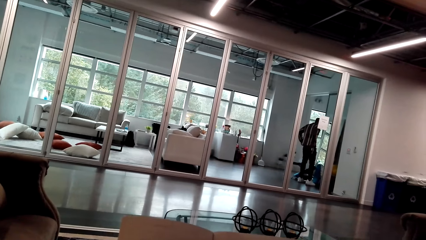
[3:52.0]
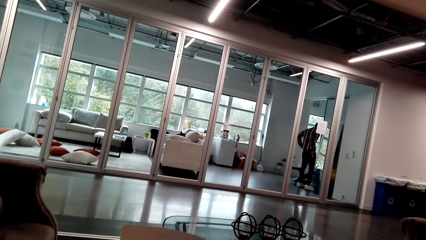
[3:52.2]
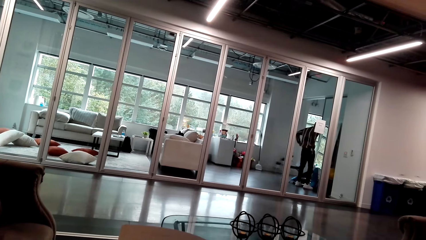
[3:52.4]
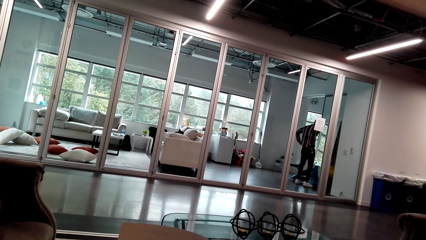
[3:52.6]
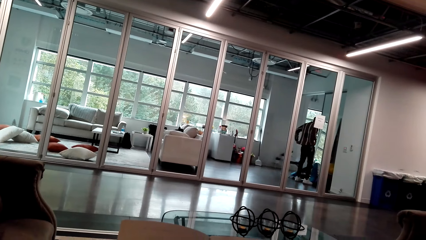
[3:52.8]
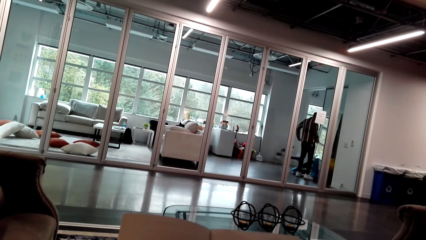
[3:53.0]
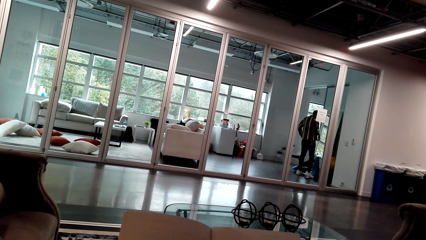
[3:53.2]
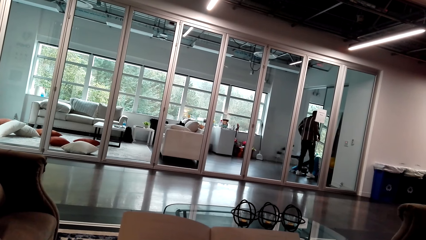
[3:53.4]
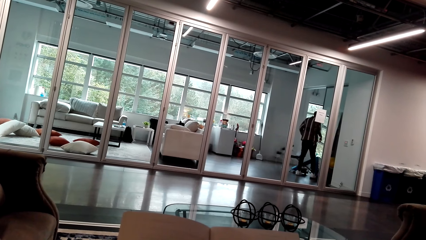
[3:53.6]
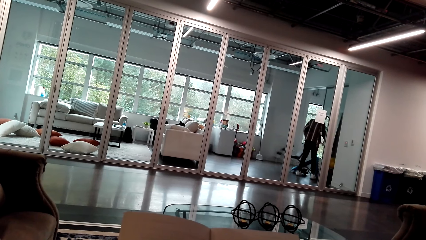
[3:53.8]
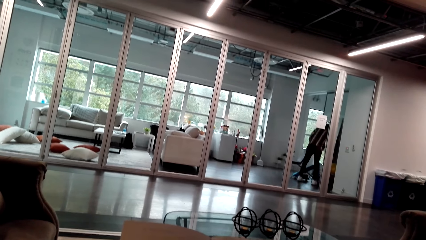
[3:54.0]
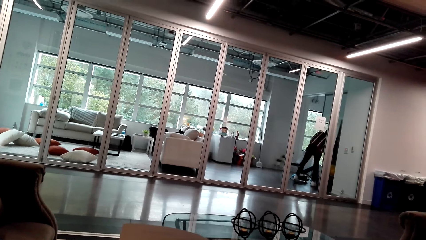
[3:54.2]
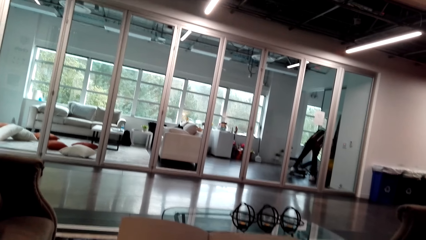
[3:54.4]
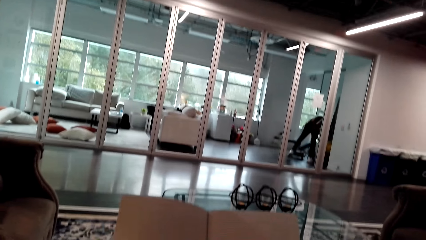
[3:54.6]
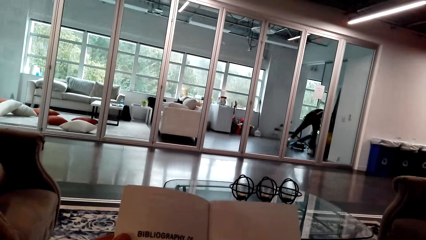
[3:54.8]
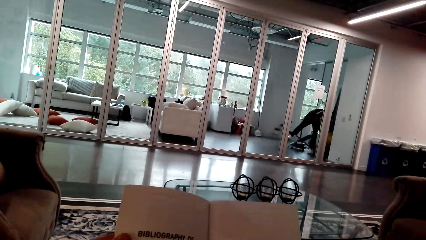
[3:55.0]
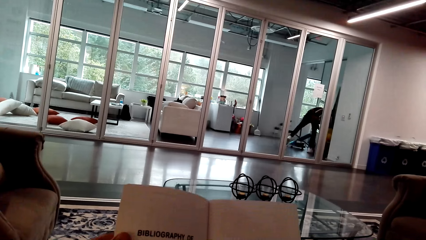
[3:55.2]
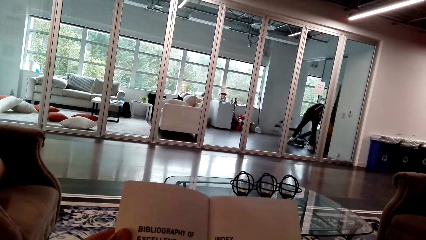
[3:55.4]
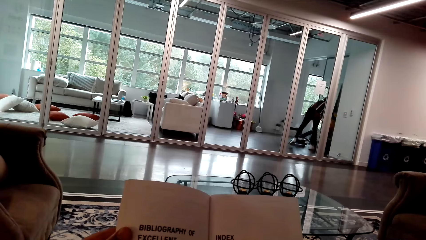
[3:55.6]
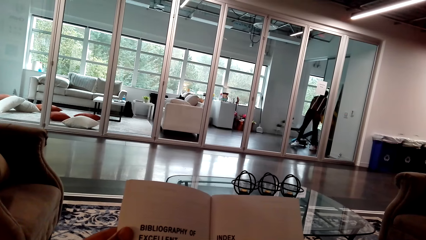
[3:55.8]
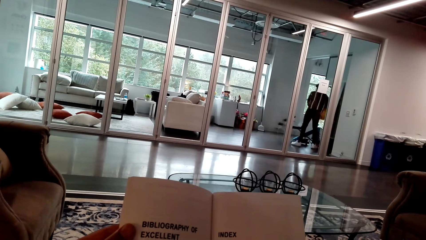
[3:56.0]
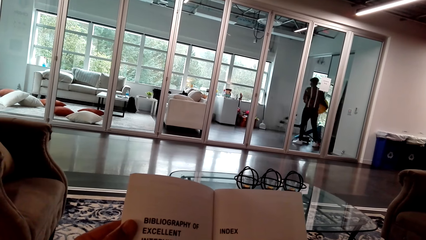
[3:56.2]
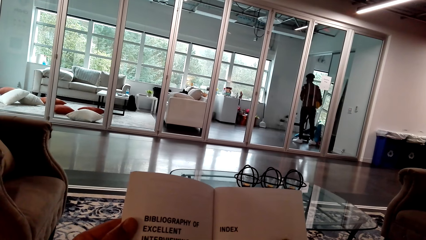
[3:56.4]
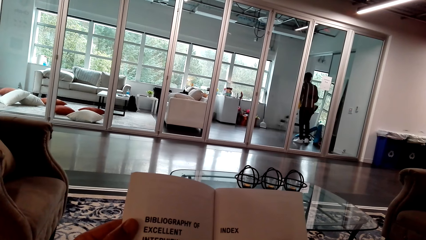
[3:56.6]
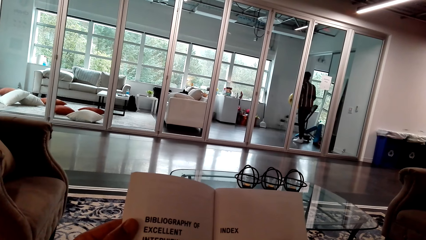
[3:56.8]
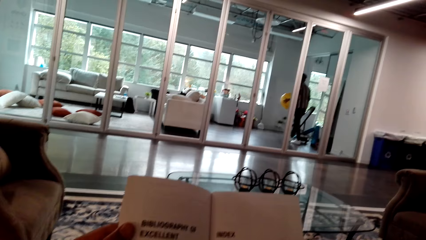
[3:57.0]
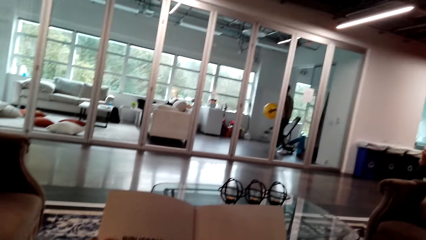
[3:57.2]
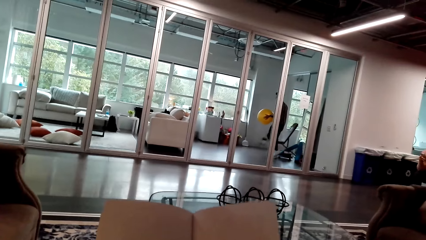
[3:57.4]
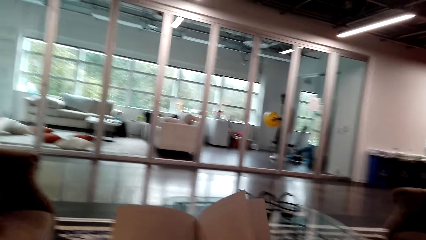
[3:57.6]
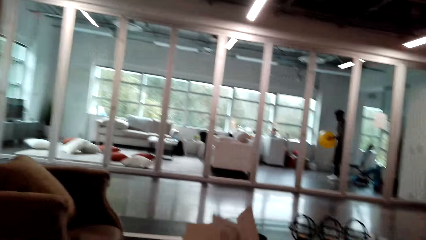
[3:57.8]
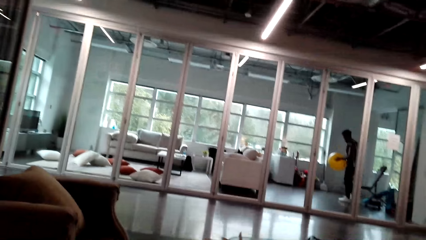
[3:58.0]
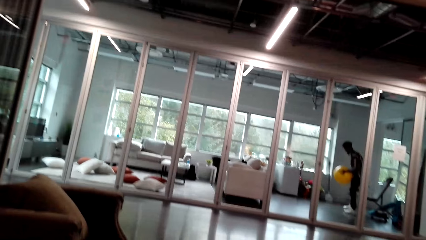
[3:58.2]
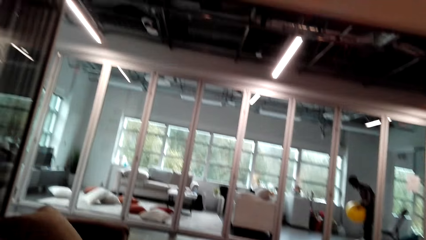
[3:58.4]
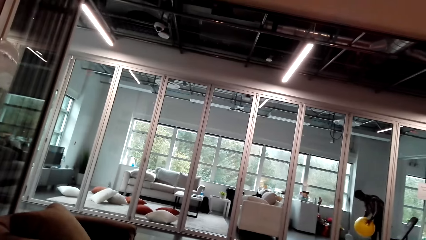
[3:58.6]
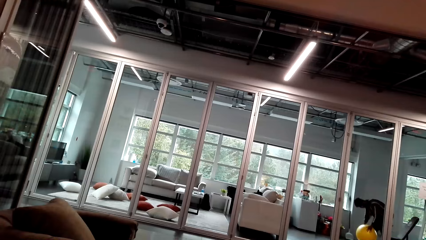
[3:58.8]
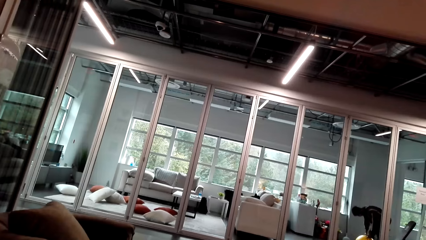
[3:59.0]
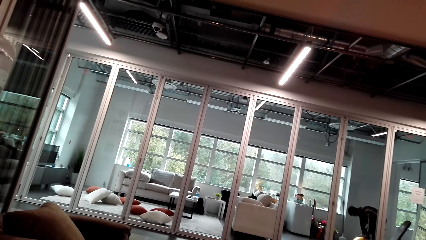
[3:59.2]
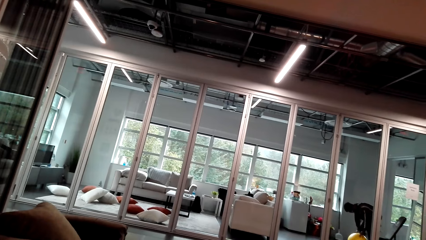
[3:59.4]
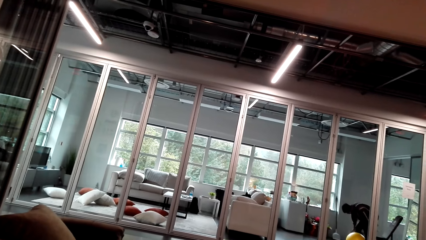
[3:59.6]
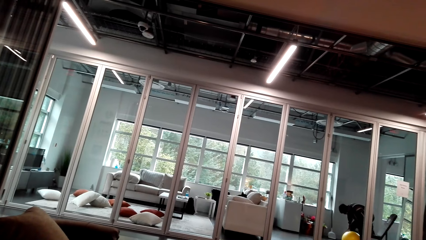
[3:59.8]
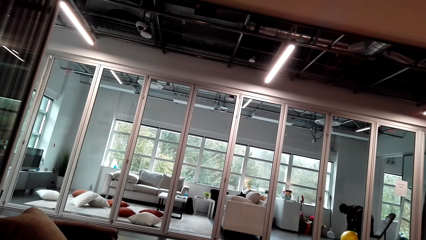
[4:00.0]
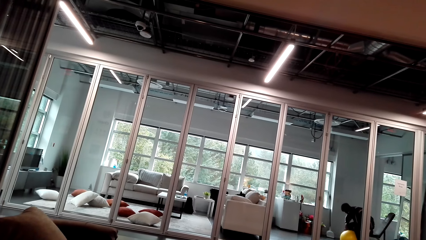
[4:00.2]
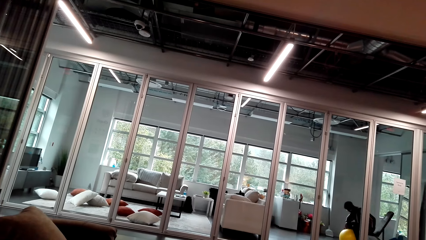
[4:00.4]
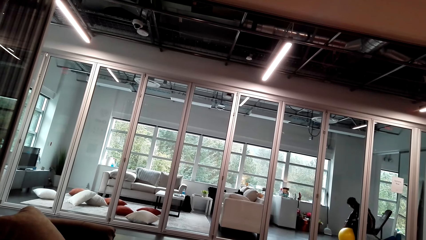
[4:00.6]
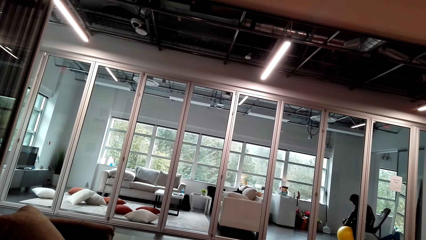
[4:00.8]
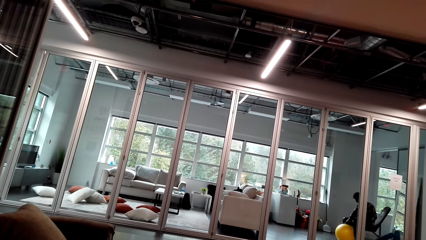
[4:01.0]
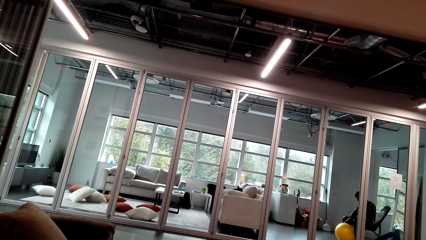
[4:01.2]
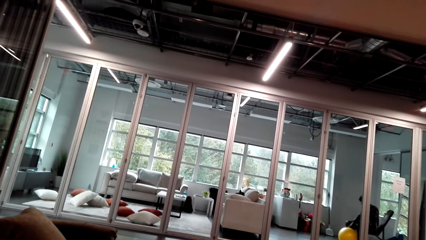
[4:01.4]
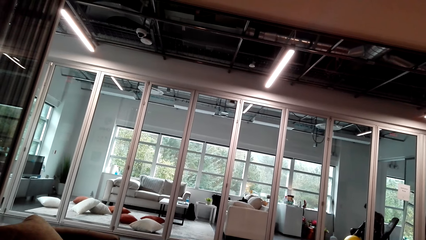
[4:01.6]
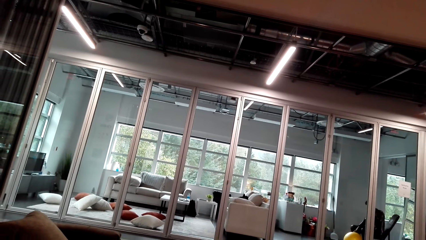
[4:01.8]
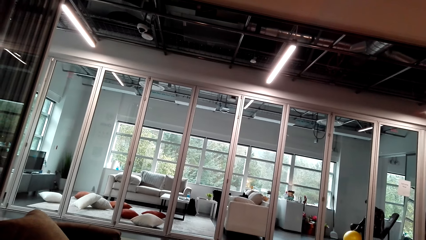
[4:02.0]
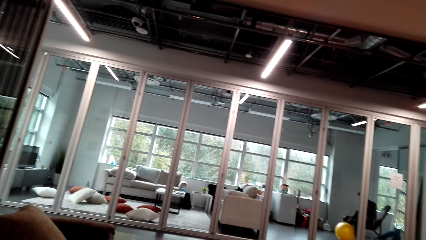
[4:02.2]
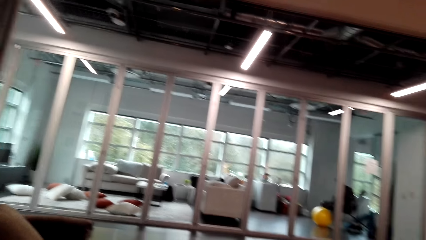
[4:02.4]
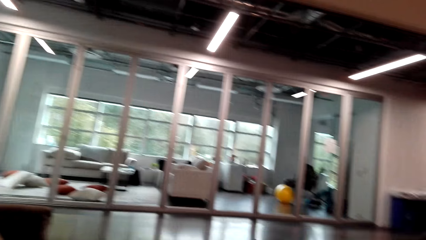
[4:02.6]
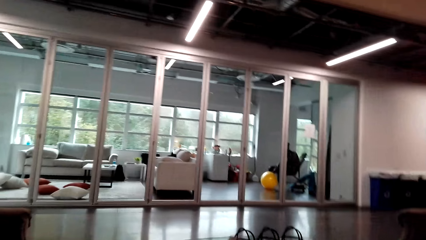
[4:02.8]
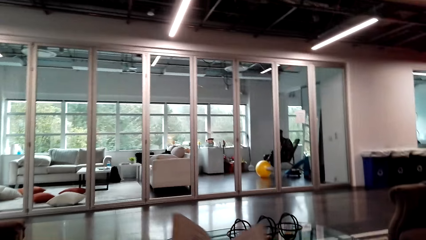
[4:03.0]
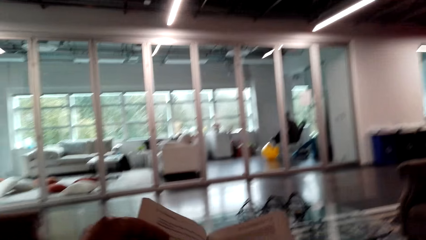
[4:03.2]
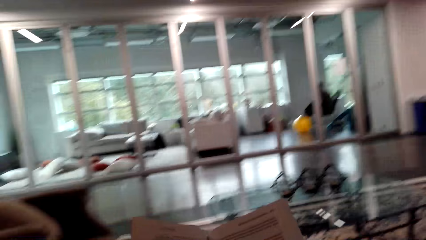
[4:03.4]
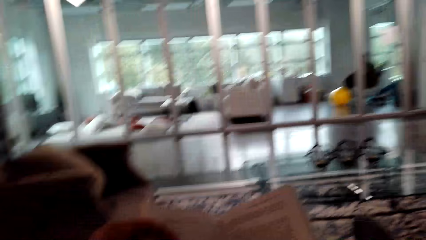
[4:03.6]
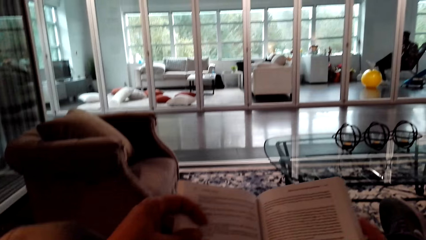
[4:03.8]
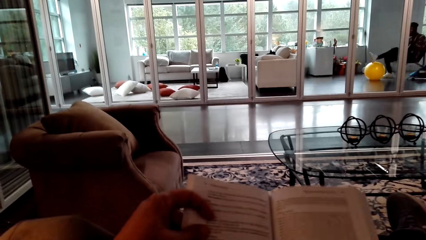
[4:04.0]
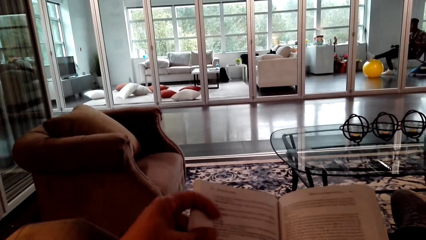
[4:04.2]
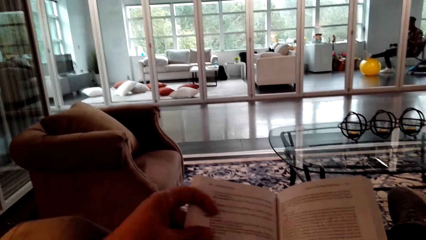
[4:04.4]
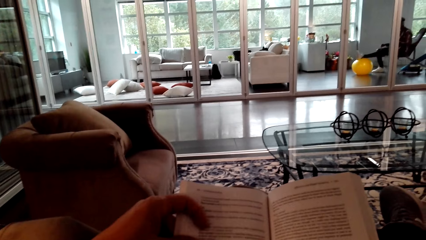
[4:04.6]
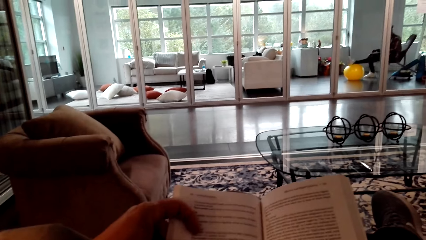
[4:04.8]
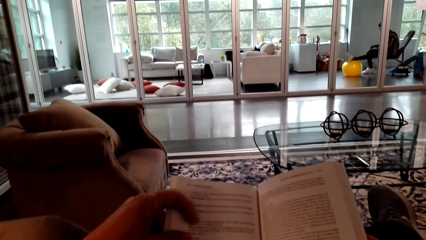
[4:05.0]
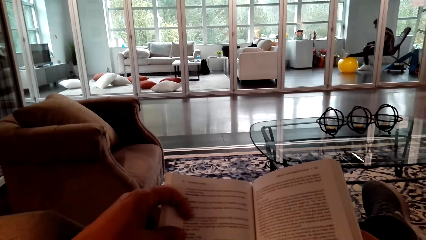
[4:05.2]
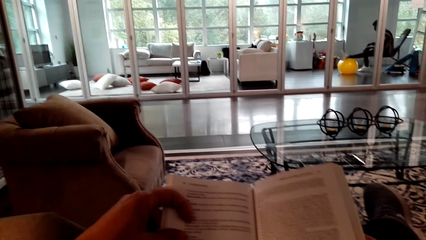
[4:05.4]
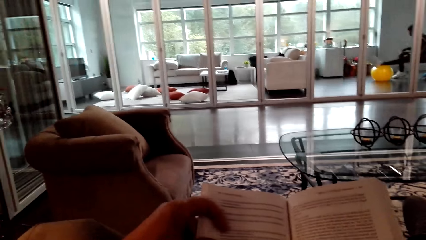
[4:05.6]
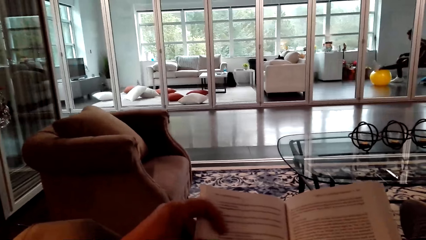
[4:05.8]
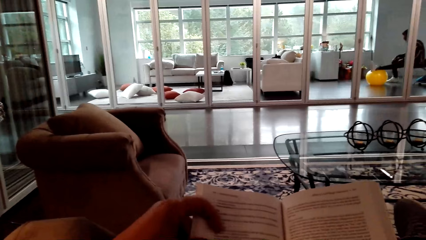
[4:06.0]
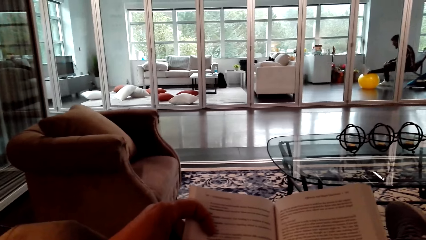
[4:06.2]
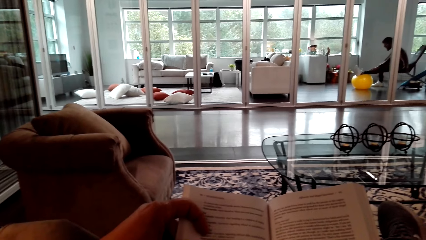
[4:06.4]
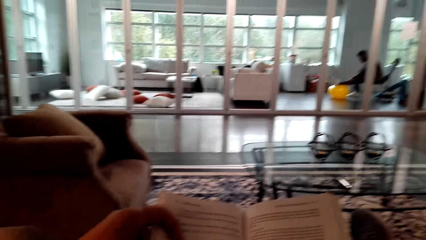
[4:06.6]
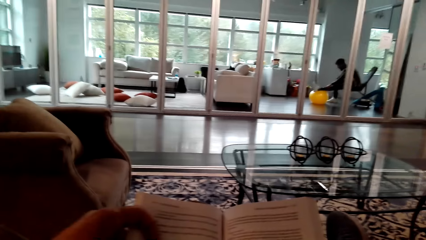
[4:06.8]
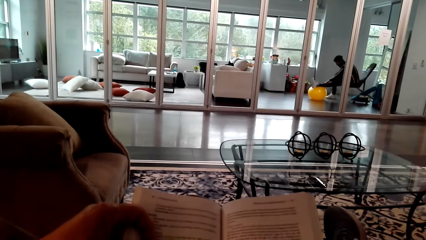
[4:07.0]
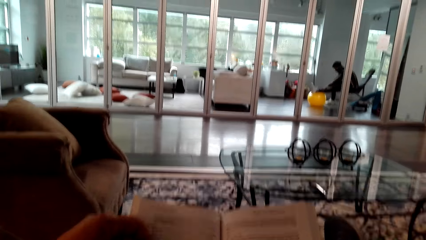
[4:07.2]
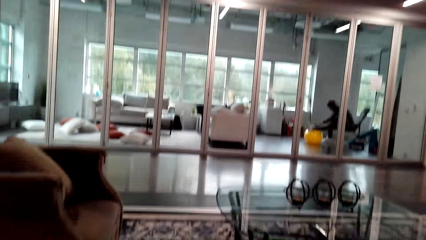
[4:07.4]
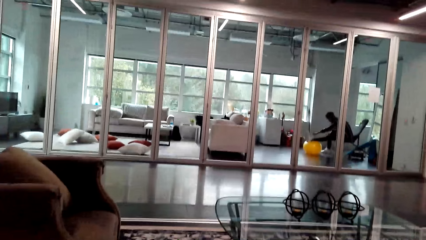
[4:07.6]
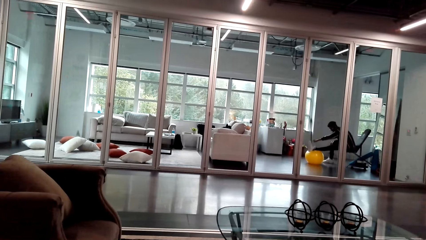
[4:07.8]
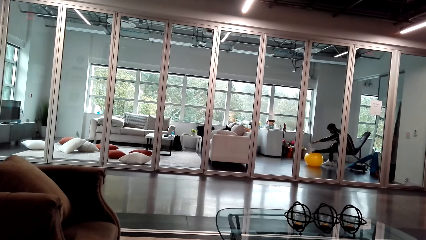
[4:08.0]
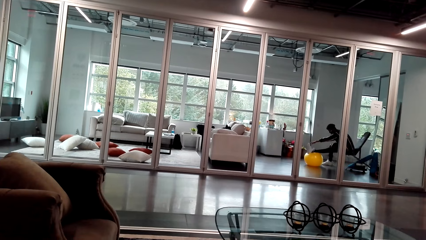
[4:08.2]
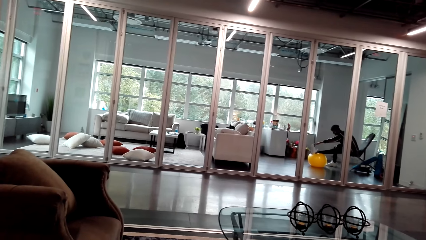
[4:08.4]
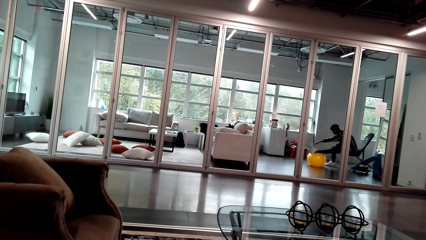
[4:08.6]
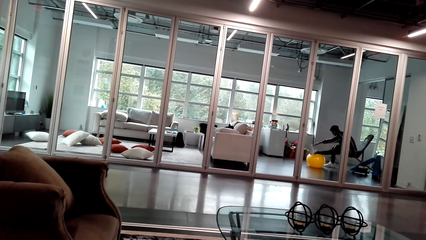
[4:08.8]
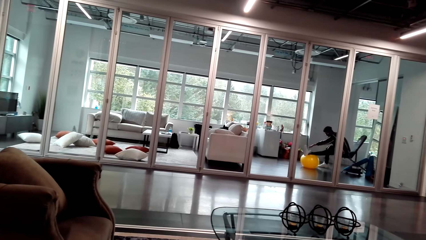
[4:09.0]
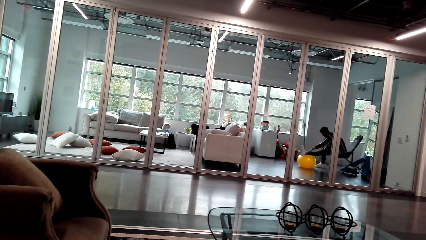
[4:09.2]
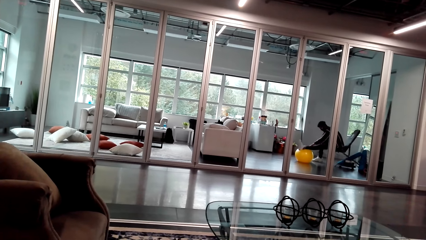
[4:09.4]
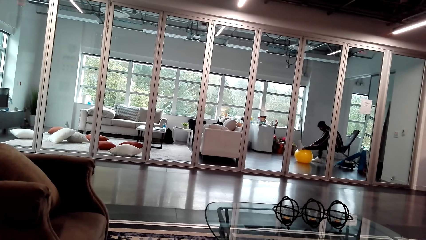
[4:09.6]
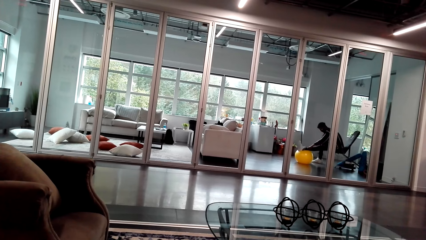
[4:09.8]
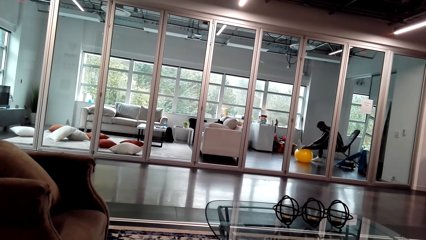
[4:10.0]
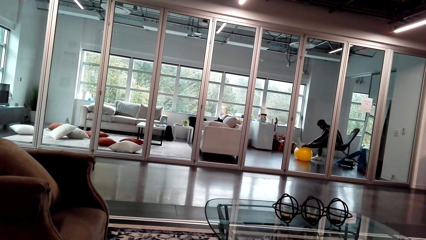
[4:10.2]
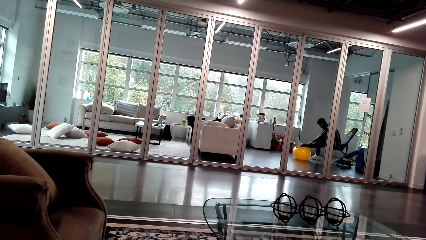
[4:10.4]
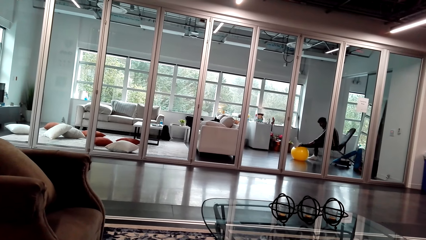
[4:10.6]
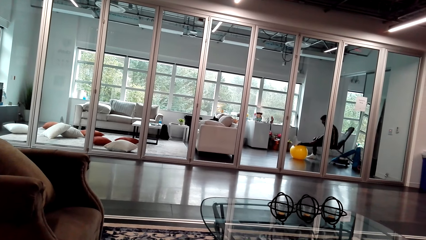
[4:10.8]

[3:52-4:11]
A person picks up the workout ball. The camera wearer flips a page. They look around. The person puts the workout ball on the floor. The camera wearer reads a book. They flip a page. The person exercises with the workout ball. The camera wearer looks around.
